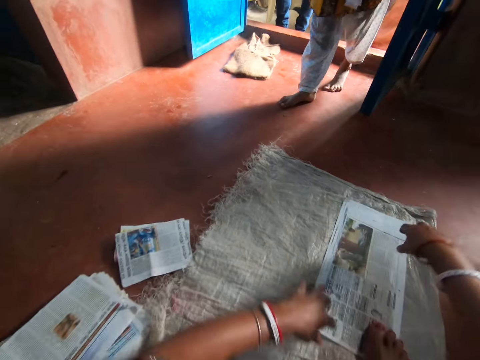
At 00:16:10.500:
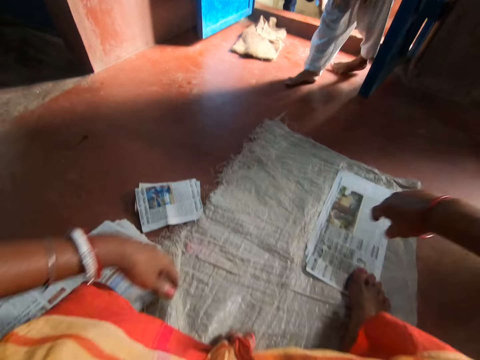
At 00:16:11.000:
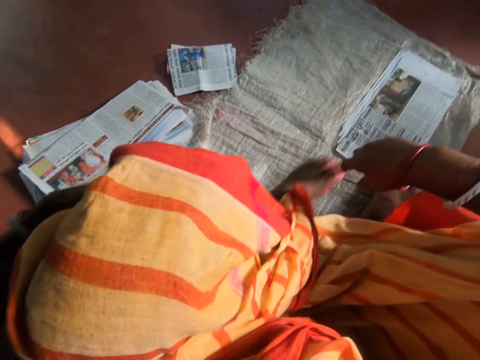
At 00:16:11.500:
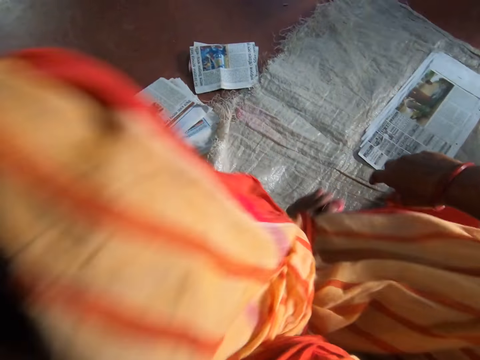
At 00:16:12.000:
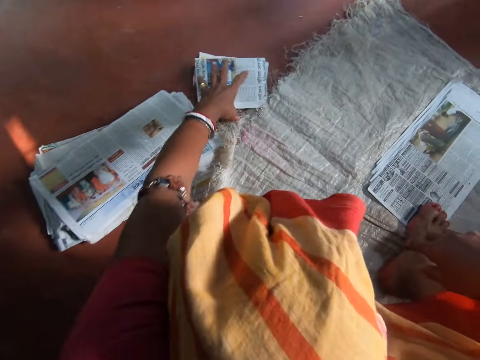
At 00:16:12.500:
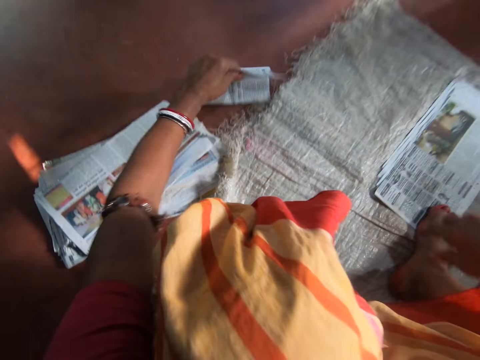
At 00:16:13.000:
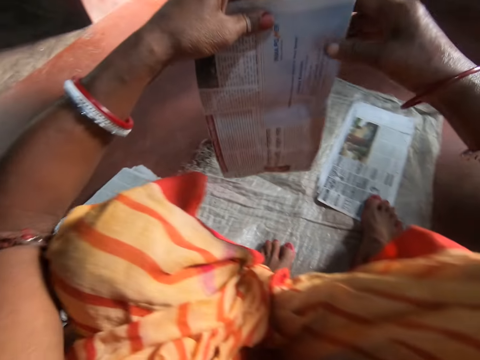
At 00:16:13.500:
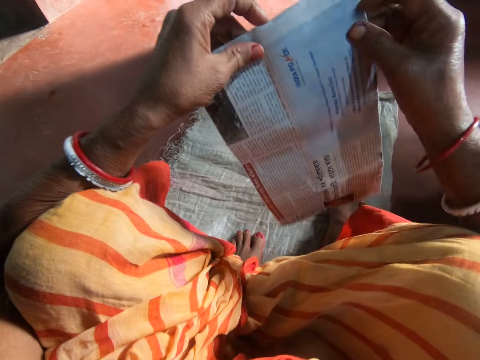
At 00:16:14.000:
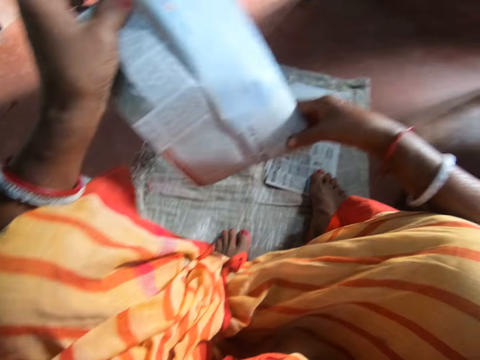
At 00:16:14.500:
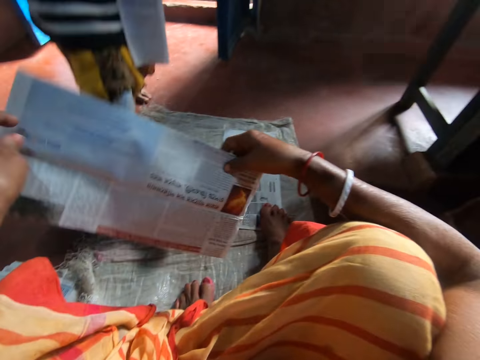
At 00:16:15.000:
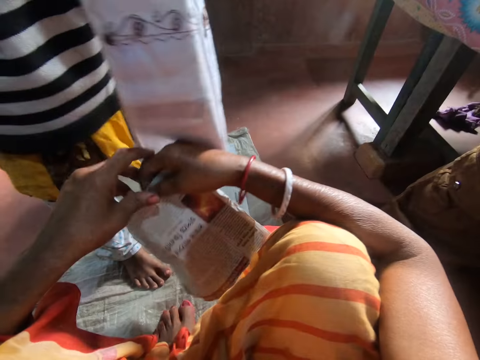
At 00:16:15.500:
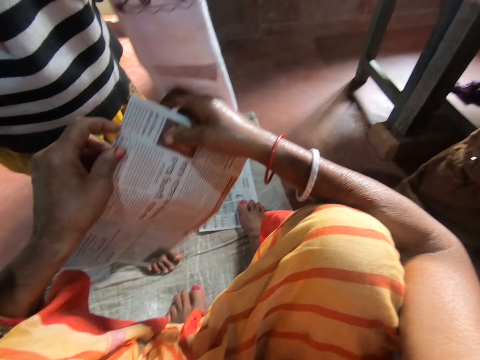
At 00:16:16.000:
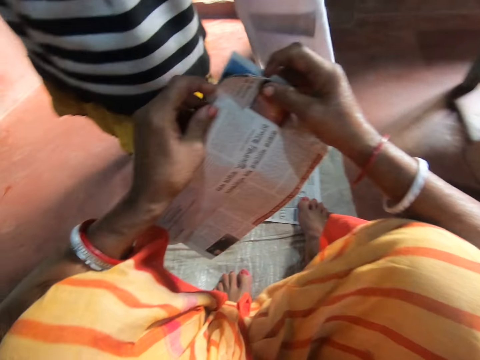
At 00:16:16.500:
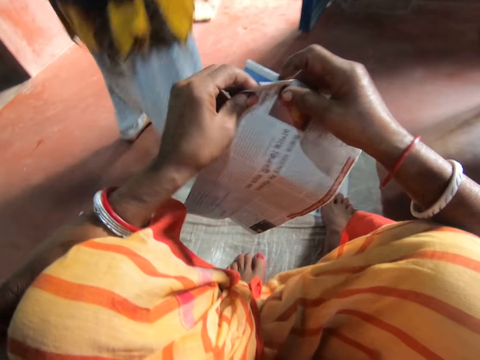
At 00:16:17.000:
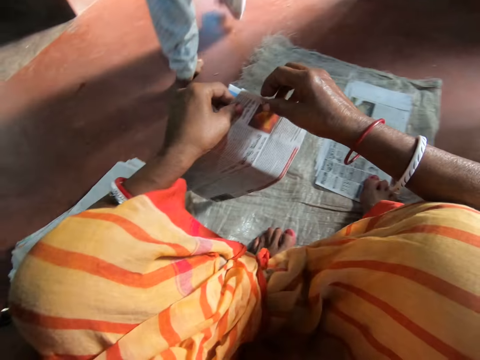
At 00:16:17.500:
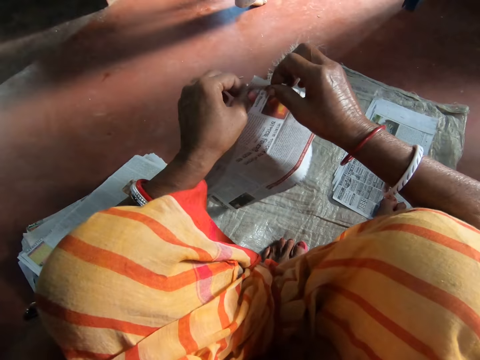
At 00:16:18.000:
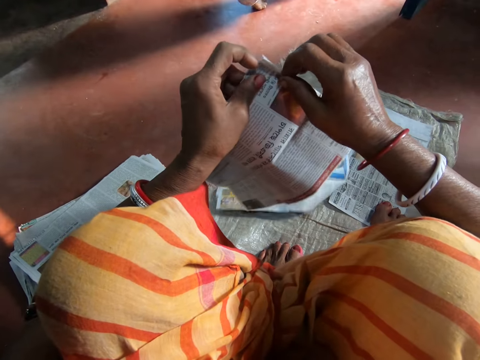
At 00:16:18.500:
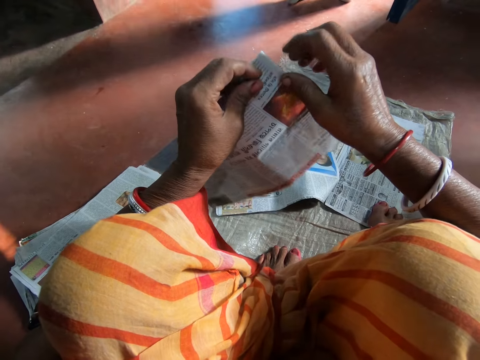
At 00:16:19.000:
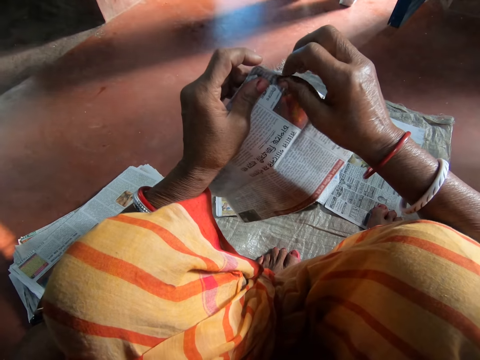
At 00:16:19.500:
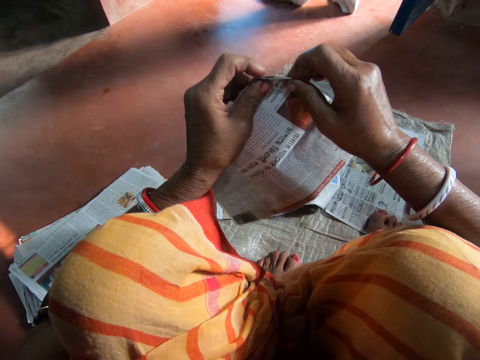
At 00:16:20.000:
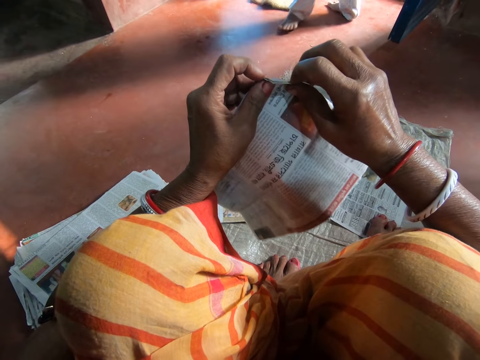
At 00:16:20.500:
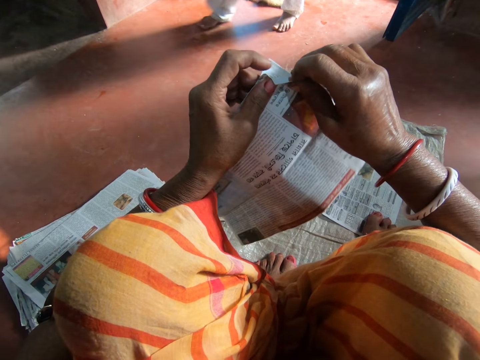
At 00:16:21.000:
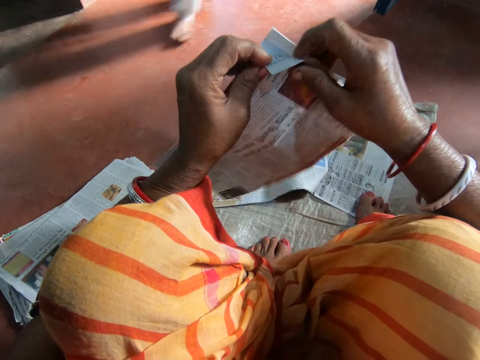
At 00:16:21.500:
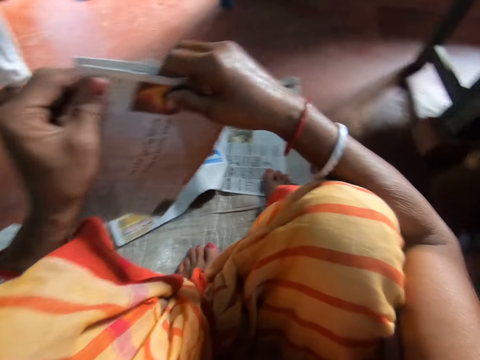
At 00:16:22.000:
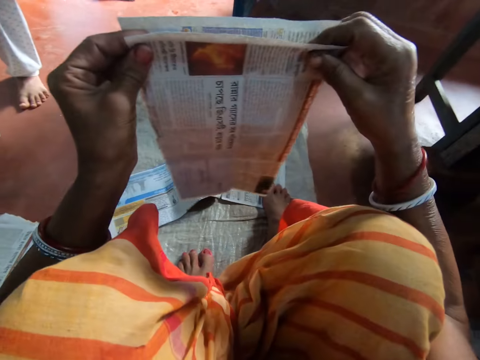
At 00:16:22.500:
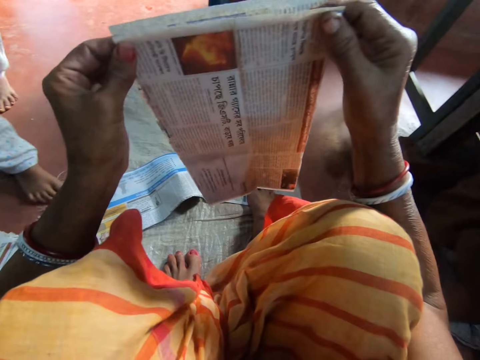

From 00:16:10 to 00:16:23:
The camera wearer picks the newspaper from the ground with her left hand. She checks the newspaper with her hands. A woman touches the camera on the camera wearer's head with her hands. The camera wearer separates the newspaper with her hands. She drops the newspaper in her left hand on the sack. She checks the newspaper with her hands.

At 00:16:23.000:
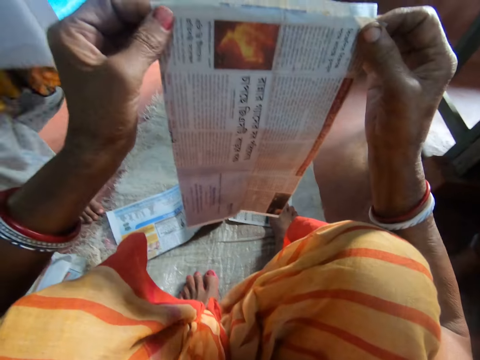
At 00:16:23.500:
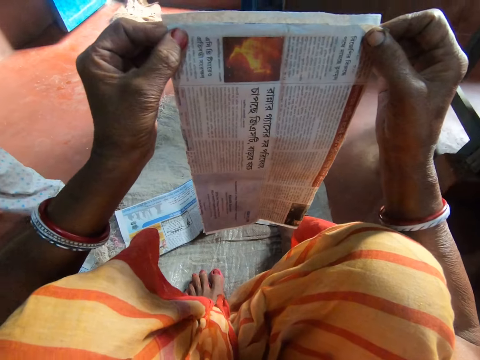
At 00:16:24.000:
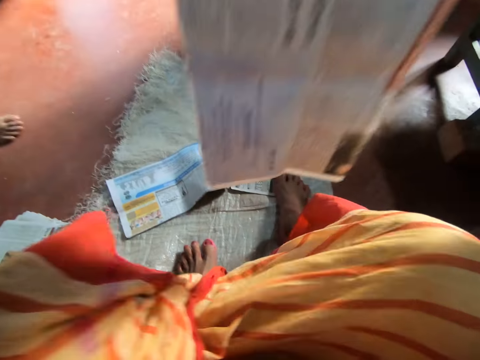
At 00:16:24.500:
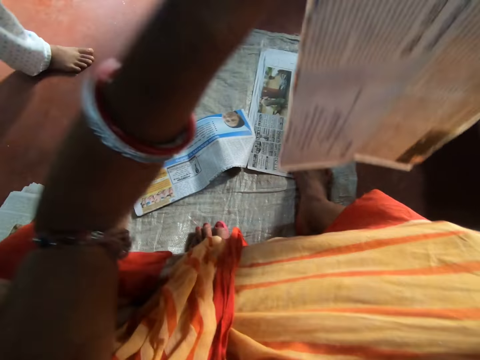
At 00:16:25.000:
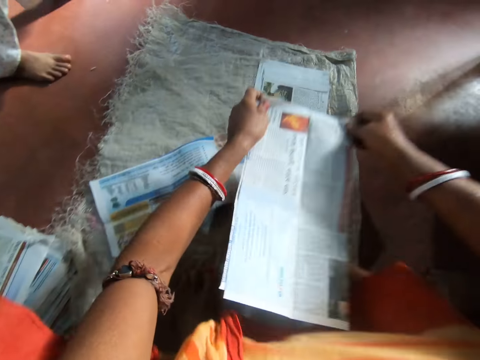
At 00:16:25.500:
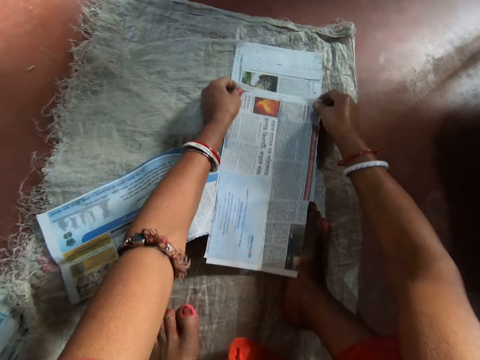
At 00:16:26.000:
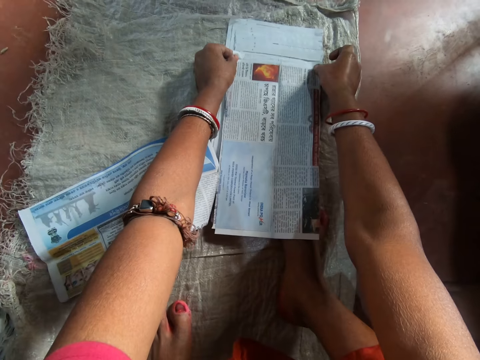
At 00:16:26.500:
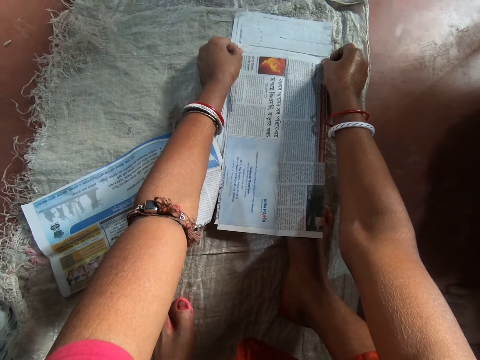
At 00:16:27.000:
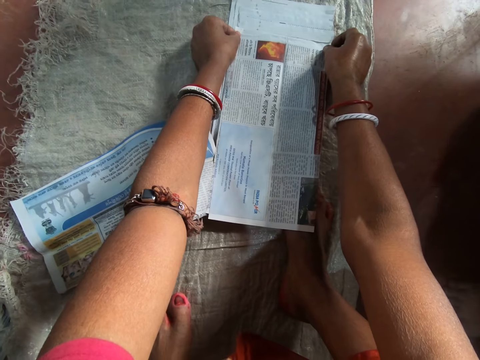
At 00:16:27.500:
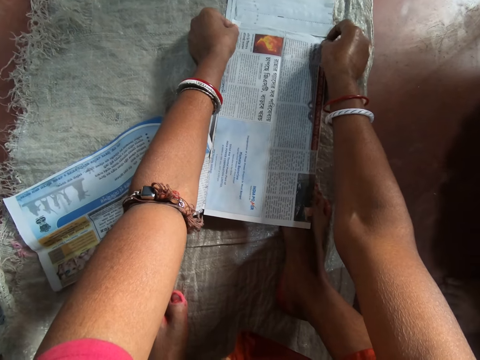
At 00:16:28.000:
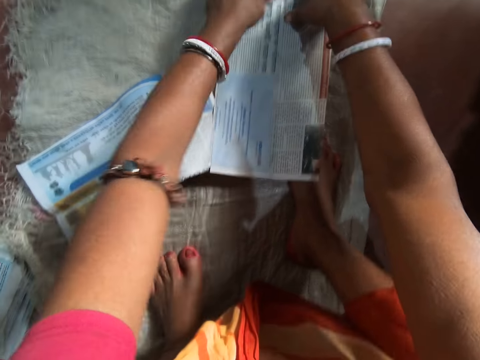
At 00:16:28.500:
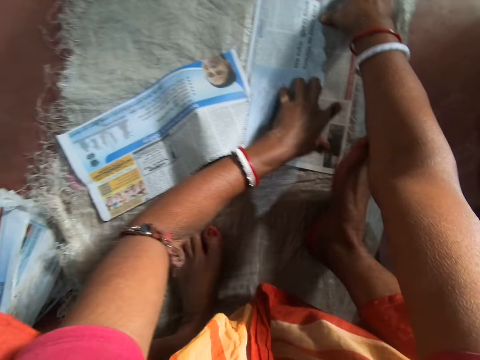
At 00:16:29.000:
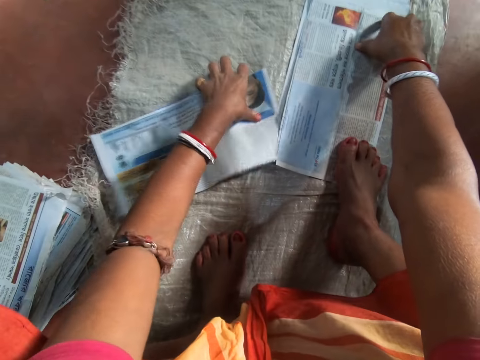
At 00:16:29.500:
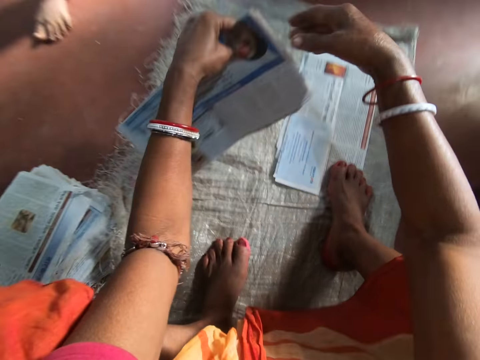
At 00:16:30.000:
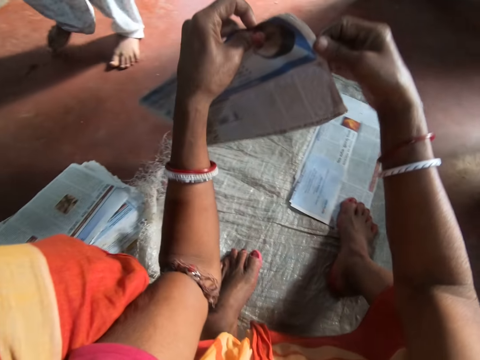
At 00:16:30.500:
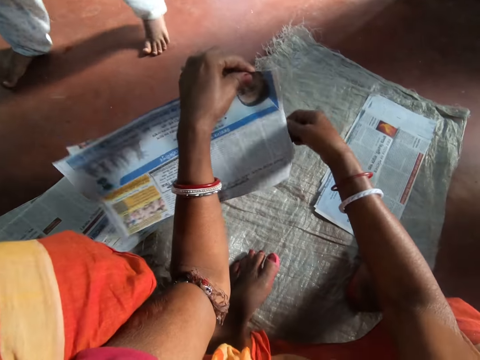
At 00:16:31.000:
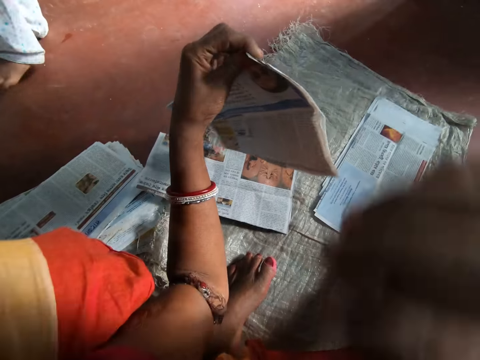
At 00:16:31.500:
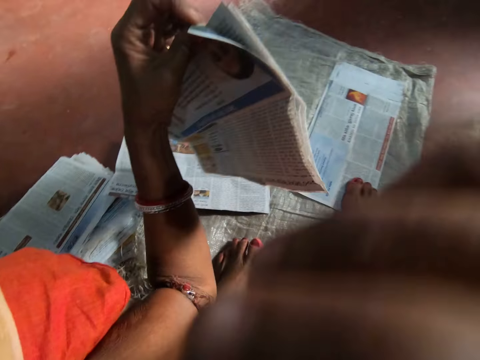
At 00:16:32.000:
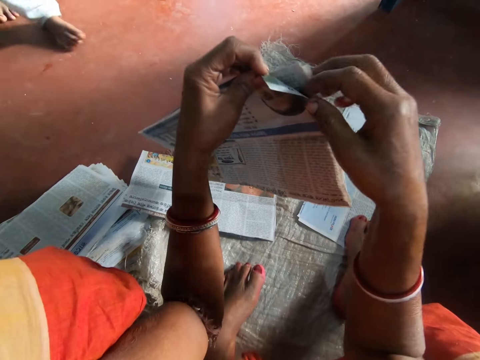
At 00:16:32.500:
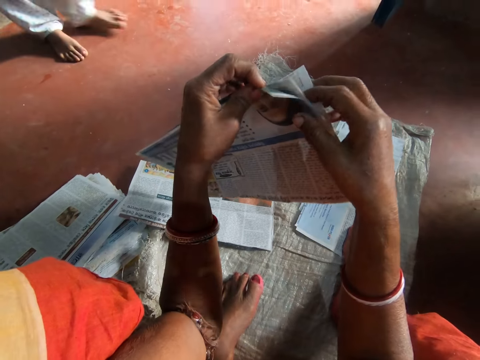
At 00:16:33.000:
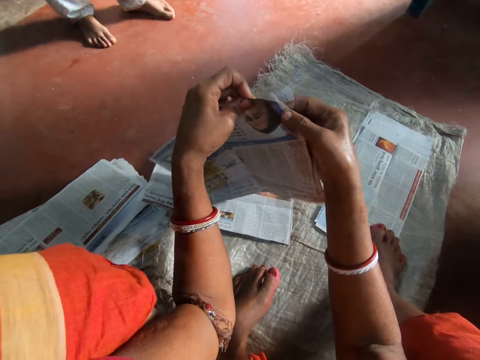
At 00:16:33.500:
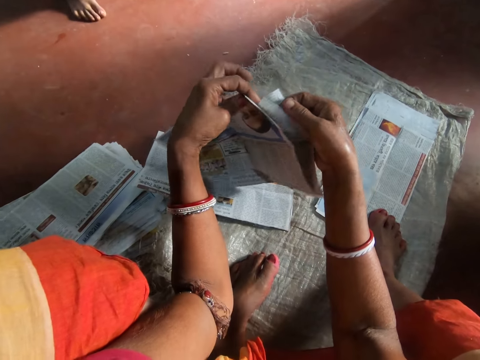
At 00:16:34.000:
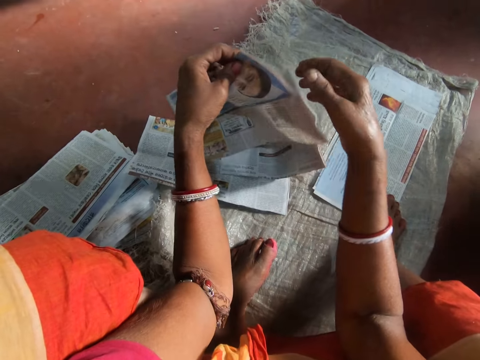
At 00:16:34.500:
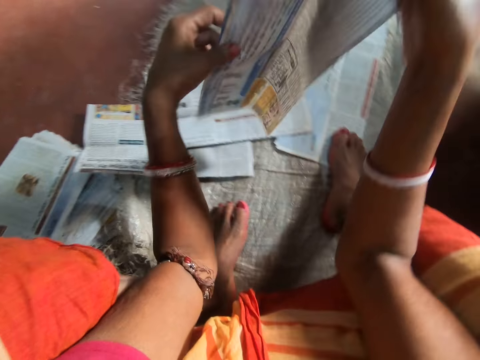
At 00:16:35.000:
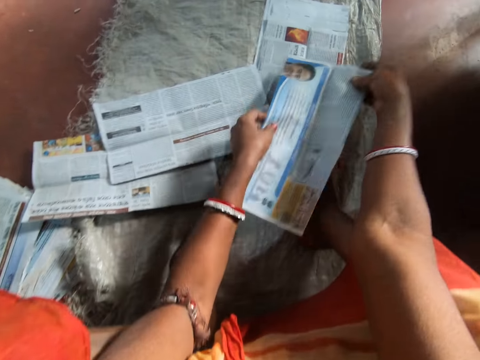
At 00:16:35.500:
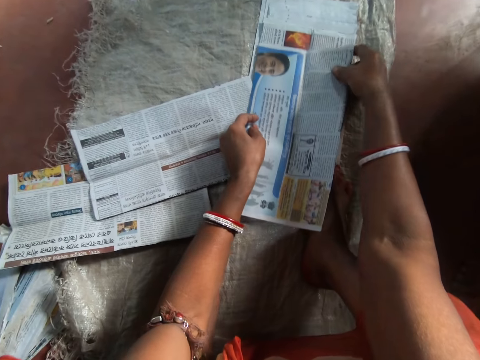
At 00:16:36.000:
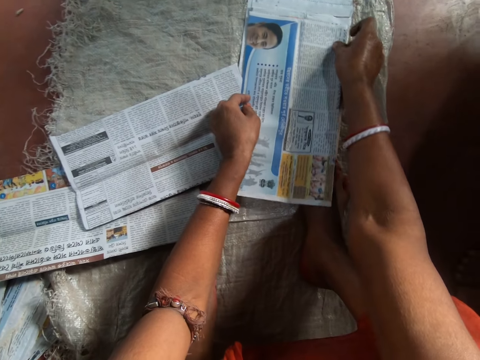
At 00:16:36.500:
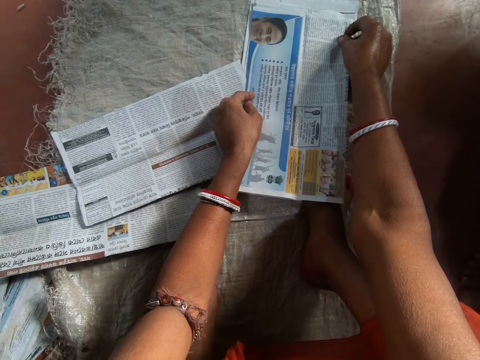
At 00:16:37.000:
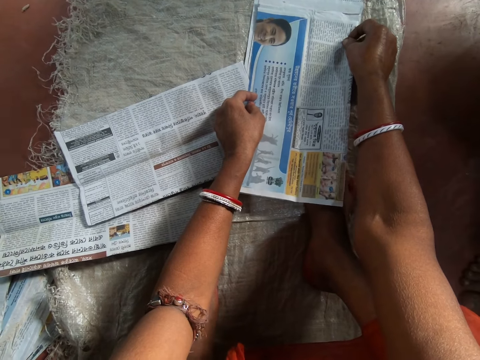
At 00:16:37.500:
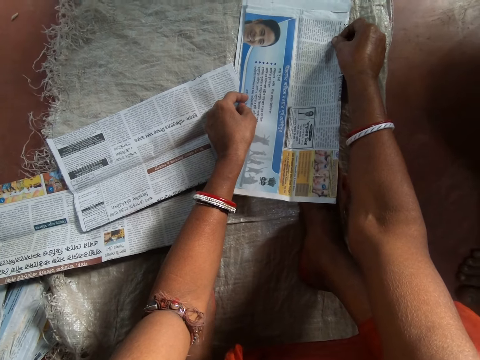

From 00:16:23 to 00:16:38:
The camera wearer places the newspaper or magazine on the sack with her hands. She holds the newspaper on the sack with her right leg. She picks the newspaper from the sack with her left hand. She separates the newspaper with her hands. She drops the newspaper in her left hand on the sack. She touches her face with her right hand. She checks the newspaper with her hands. She arranges the magazine. She places the newspaper on the sack with her hands.
